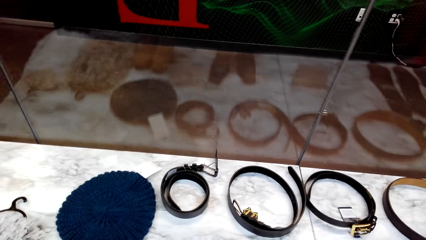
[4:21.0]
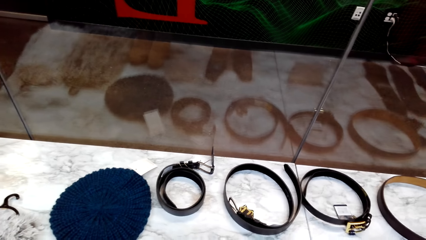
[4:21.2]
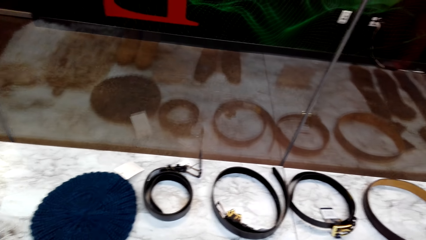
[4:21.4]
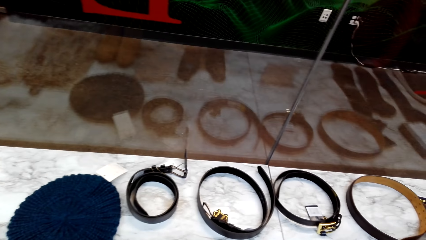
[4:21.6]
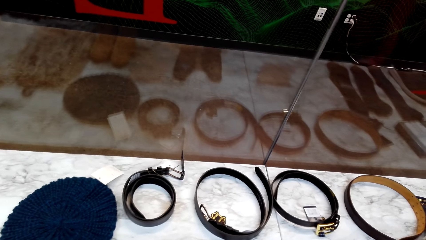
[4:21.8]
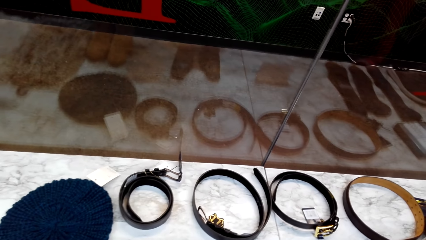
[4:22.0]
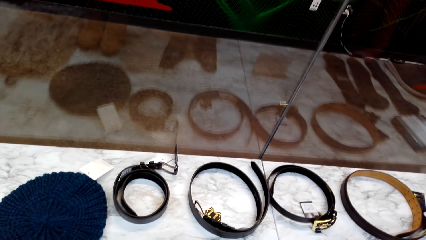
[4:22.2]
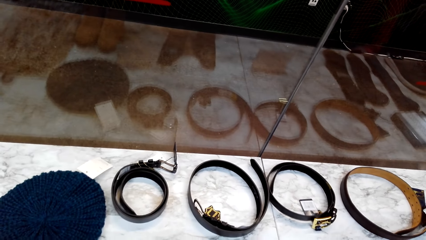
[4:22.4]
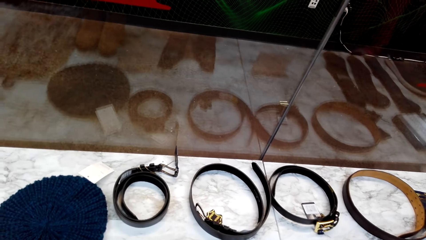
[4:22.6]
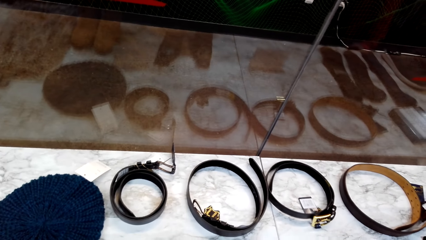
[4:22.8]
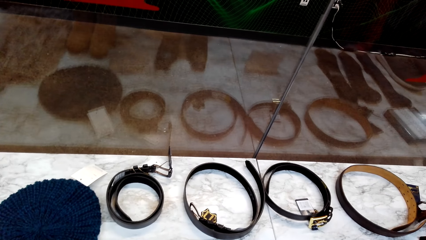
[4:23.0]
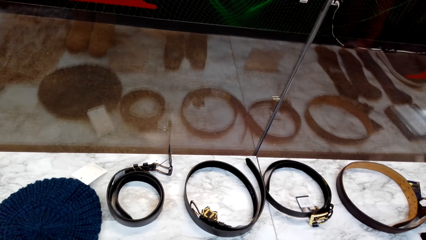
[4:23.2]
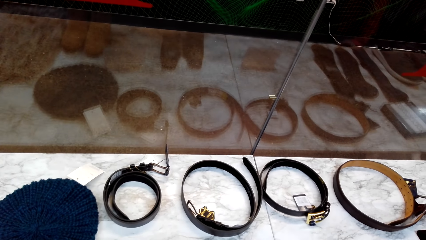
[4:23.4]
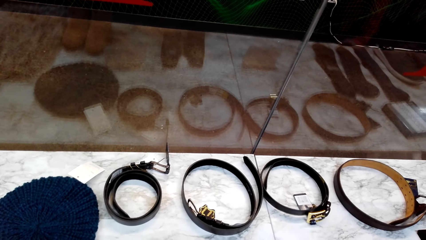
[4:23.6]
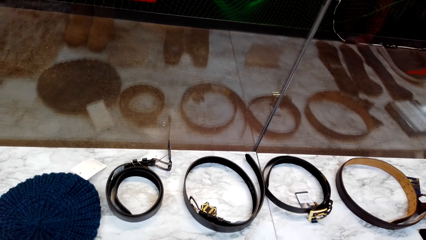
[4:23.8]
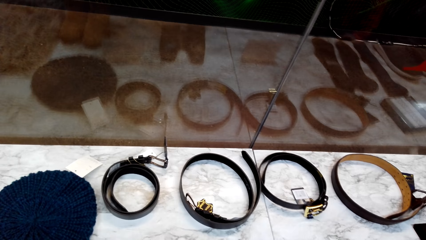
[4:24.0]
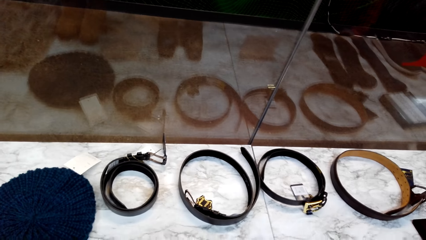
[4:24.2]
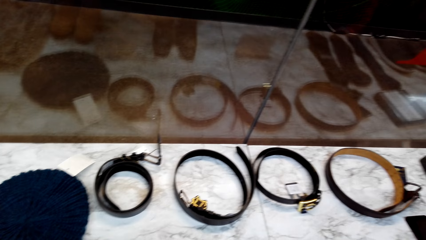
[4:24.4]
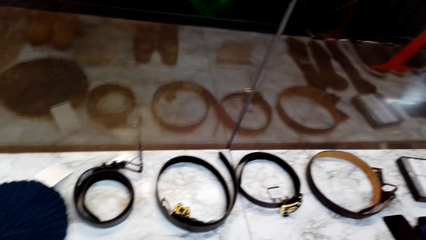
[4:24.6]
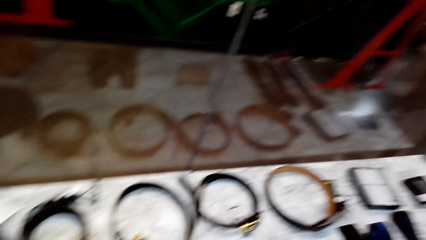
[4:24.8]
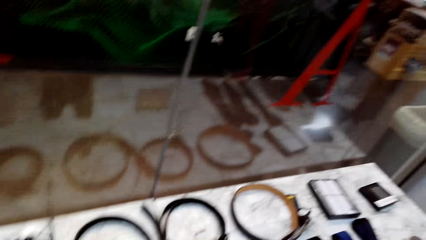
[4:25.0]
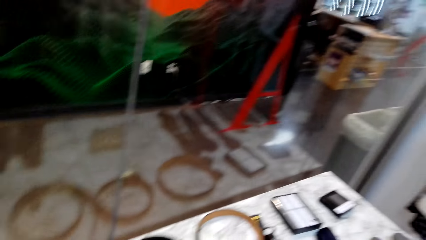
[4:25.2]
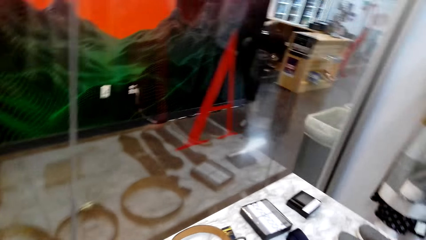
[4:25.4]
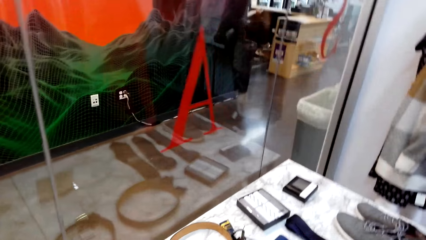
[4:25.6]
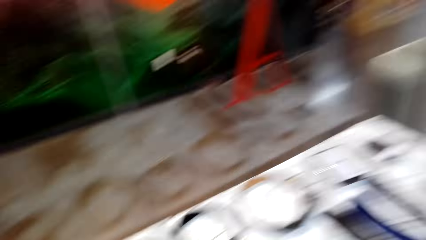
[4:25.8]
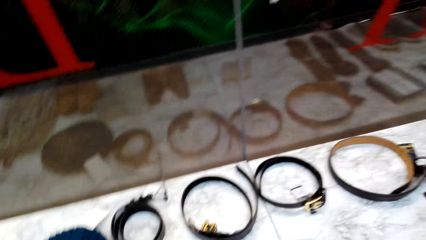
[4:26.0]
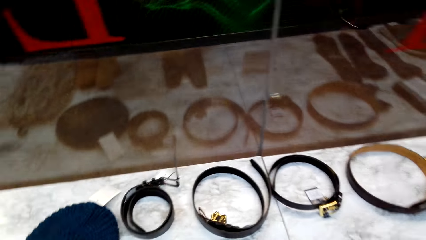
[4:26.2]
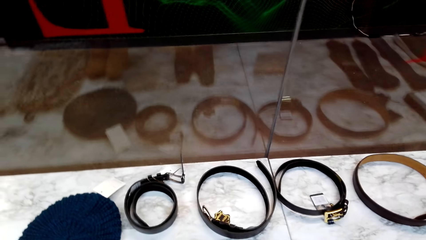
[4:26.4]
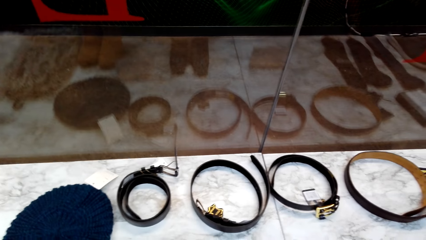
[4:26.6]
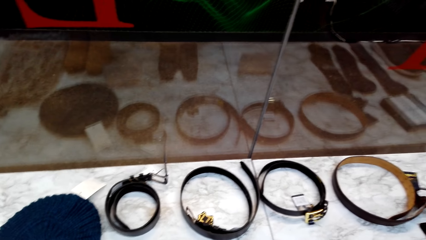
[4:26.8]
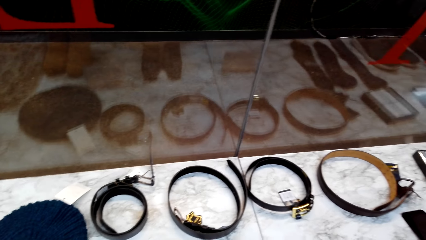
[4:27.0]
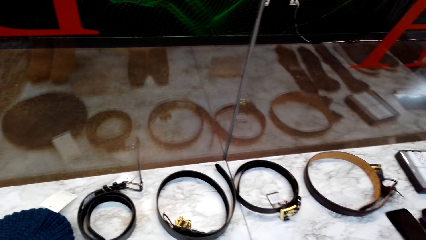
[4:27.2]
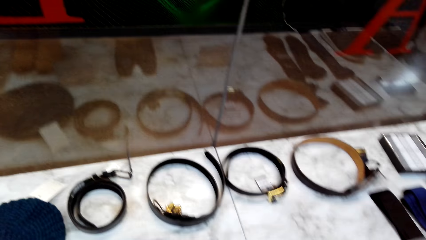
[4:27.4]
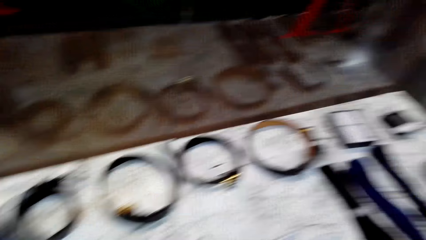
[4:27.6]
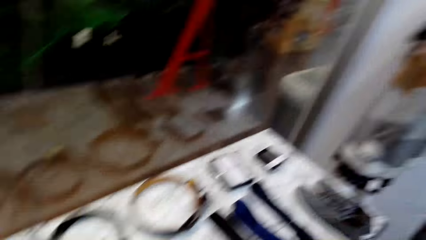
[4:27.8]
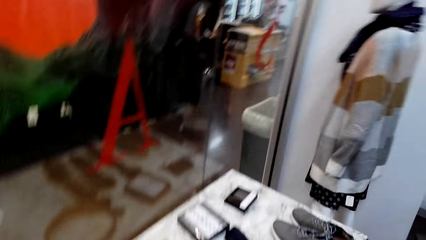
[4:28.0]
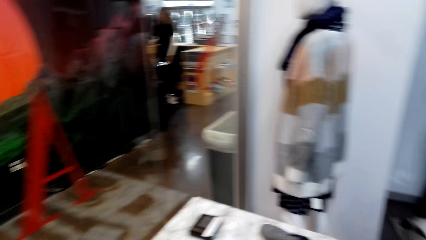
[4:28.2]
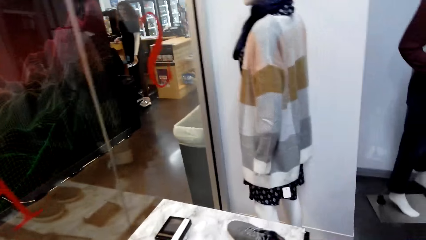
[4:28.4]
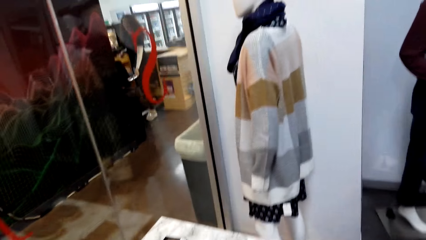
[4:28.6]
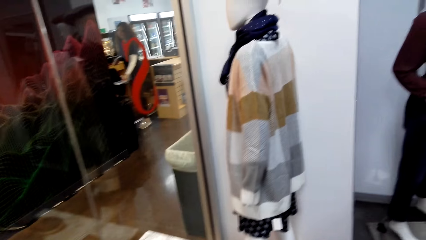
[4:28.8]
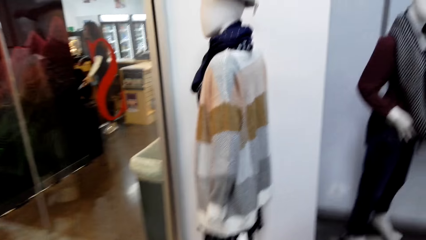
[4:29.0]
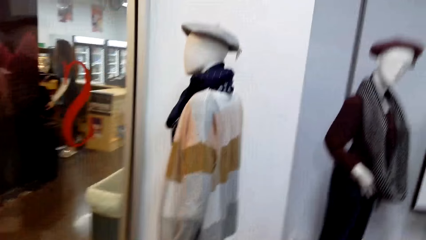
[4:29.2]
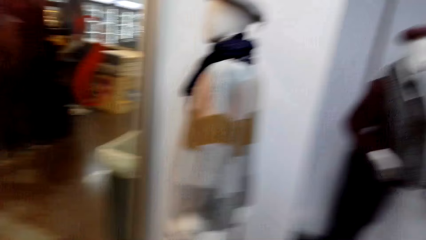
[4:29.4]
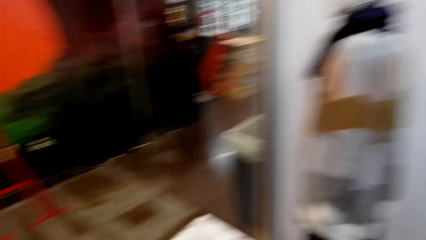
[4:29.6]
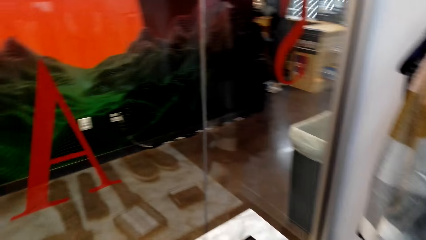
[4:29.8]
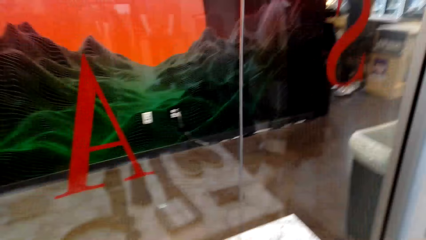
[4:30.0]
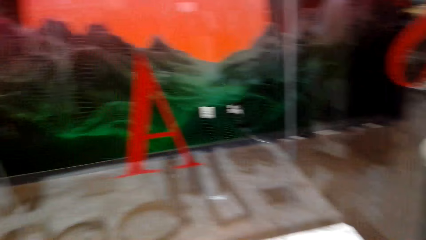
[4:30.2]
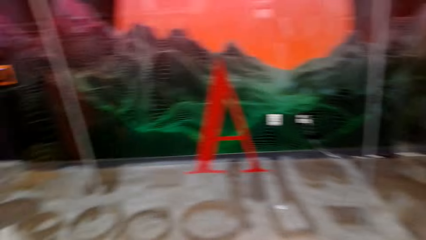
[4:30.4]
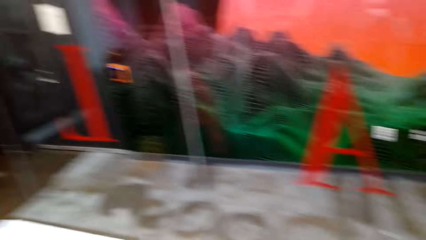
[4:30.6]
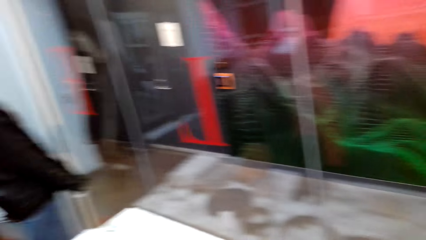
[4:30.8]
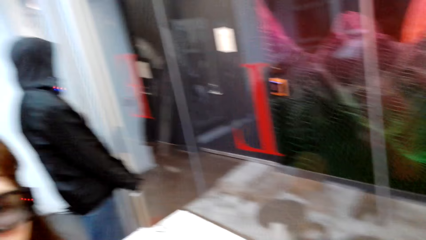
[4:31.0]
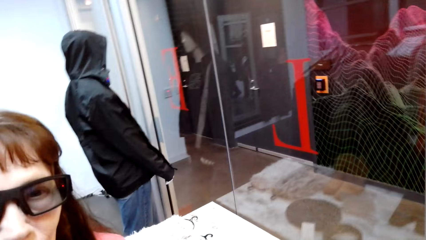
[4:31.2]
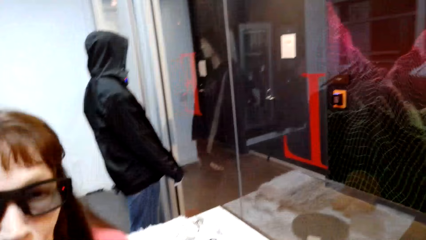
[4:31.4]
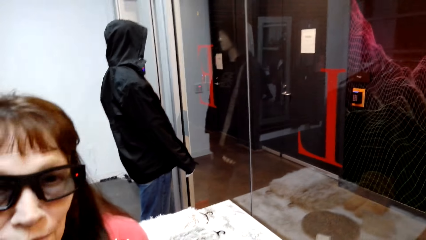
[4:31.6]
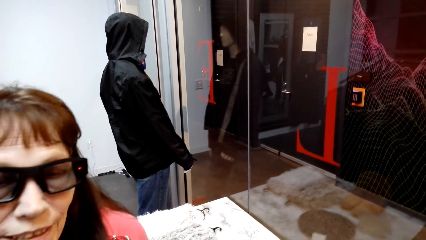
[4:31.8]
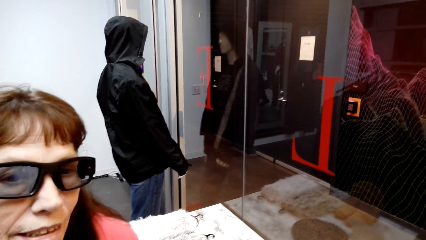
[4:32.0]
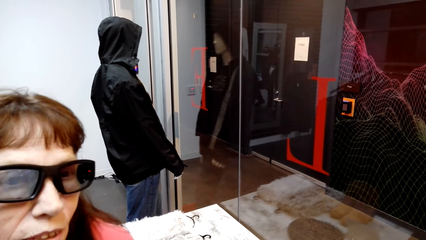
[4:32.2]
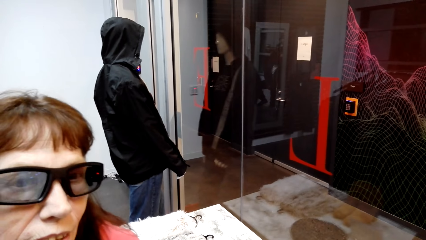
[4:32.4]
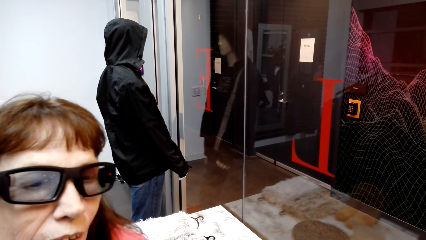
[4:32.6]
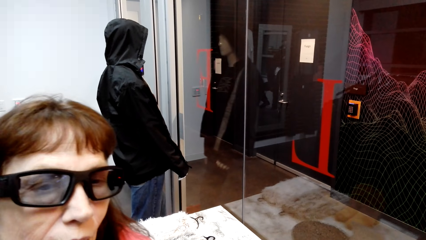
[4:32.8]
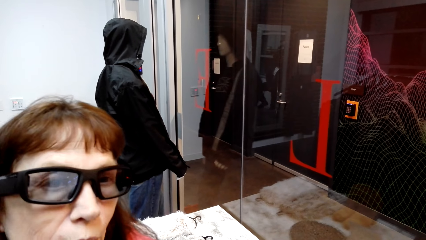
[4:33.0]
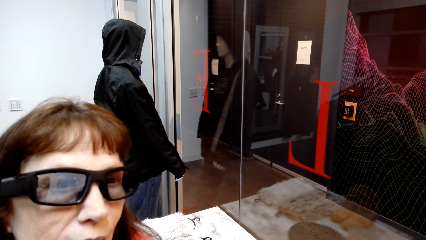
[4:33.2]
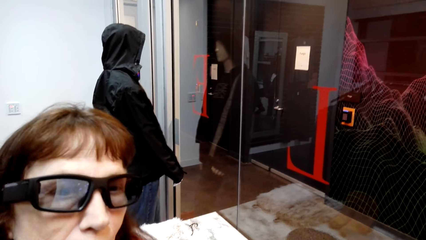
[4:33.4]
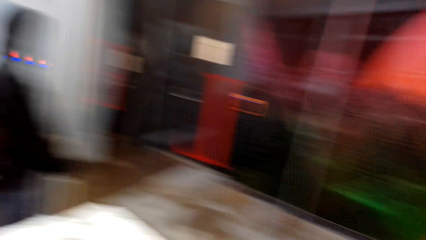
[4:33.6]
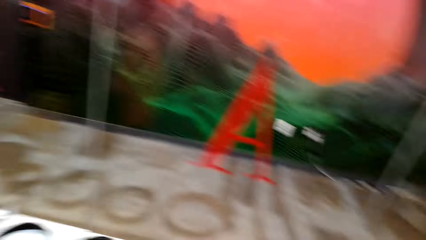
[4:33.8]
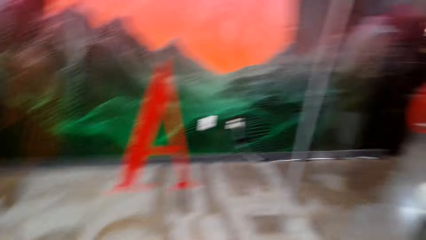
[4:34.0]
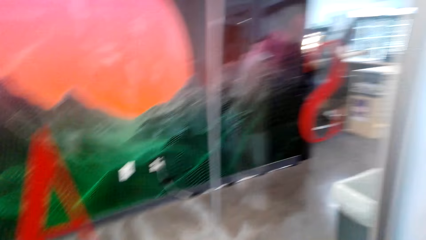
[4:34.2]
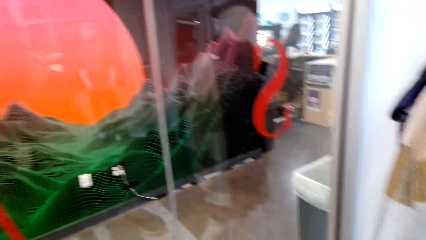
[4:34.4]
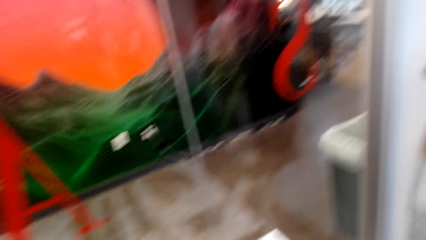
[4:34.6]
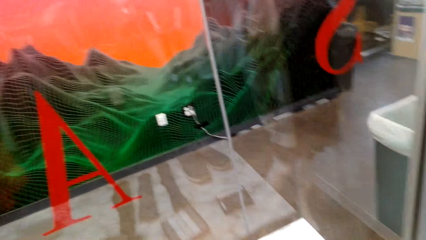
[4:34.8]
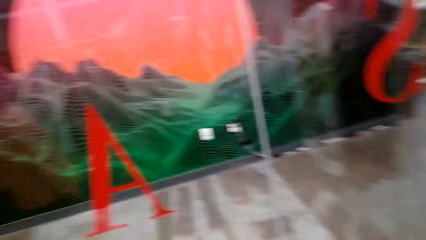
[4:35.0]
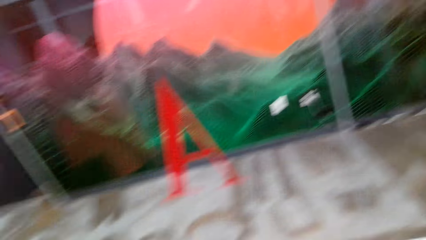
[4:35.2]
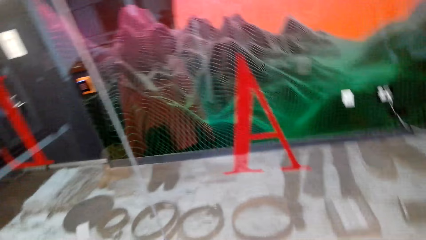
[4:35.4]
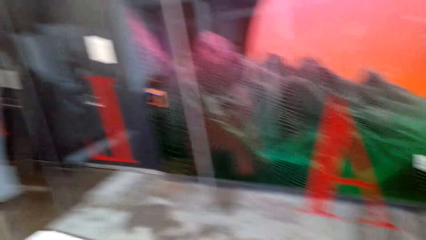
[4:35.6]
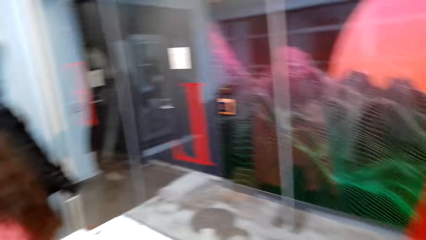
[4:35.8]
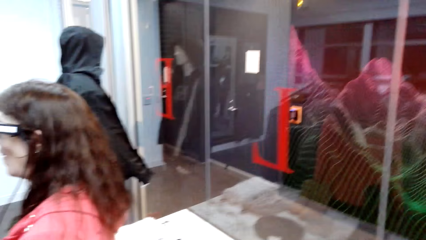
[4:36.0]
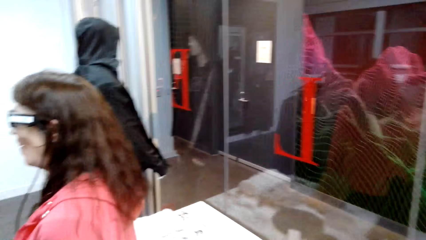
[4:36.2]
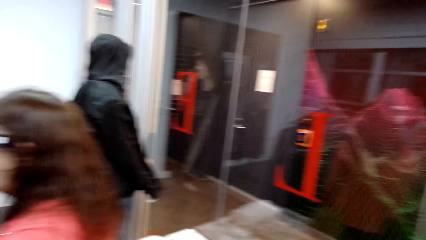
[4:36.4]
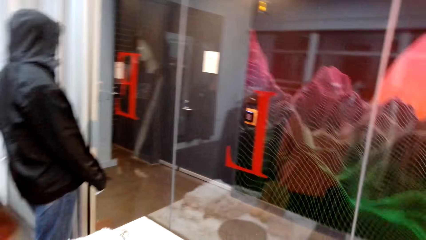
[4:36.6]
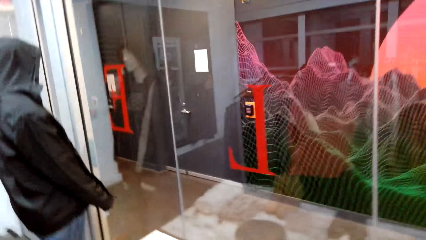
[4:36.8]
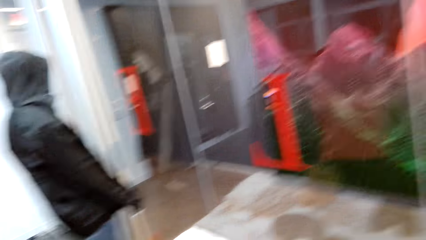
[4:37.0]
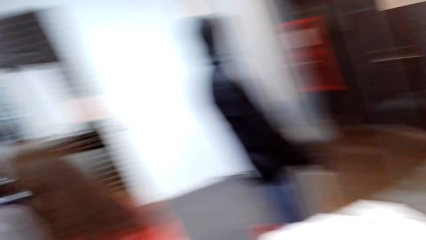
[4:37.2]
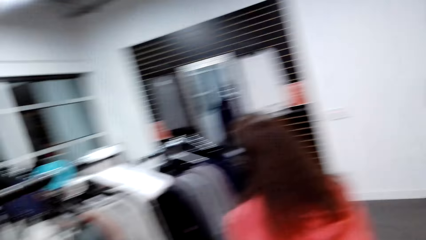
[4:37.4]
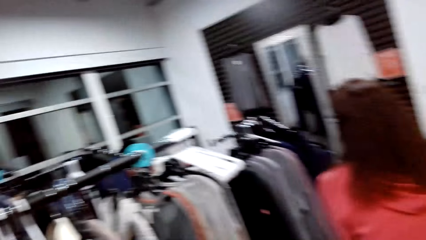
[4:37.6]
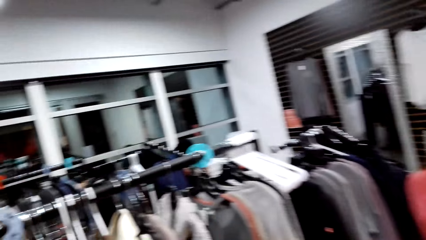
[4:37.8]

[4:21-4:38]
The camera wearer dialogues with a woman. They walk around the clothing store. They dialogue with the woman. They look at the woman. They look around. They walk around the clothing store.
